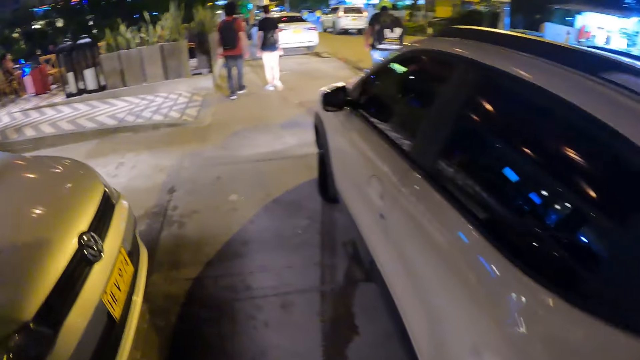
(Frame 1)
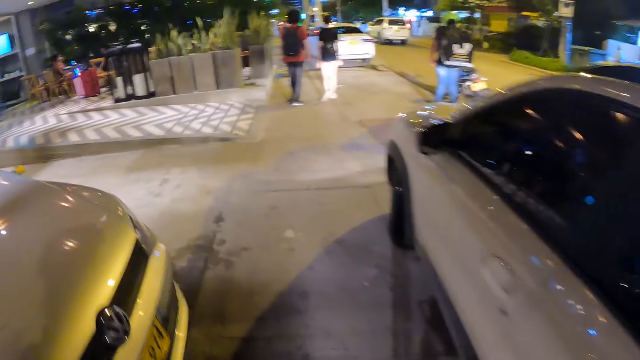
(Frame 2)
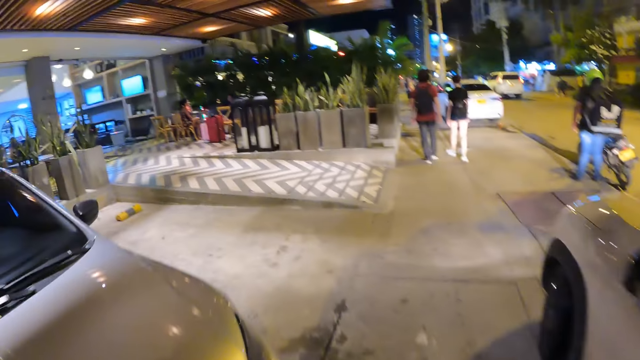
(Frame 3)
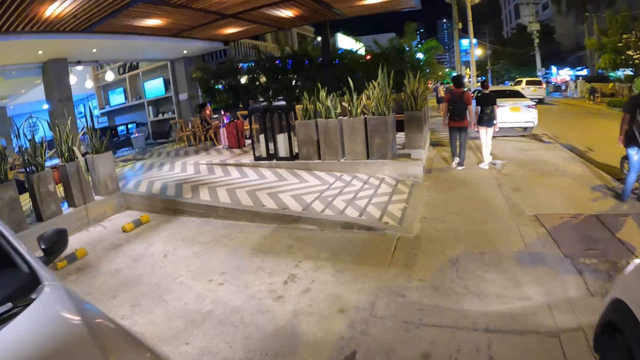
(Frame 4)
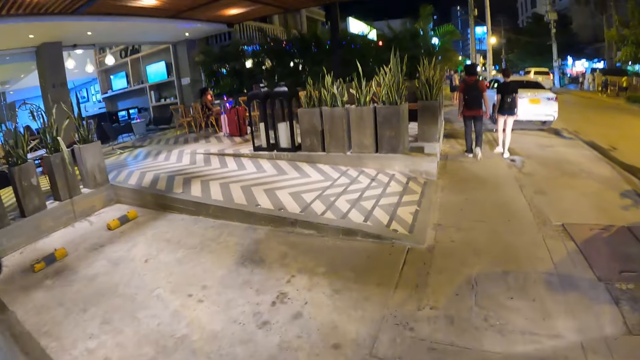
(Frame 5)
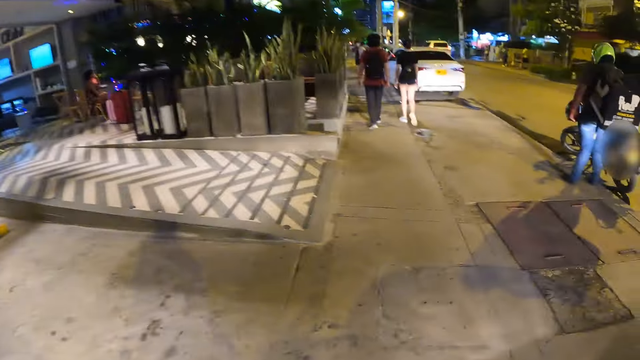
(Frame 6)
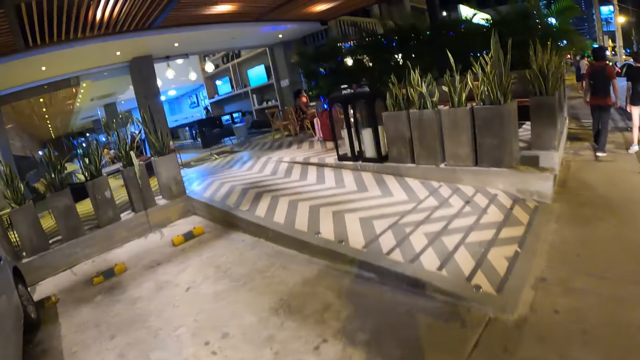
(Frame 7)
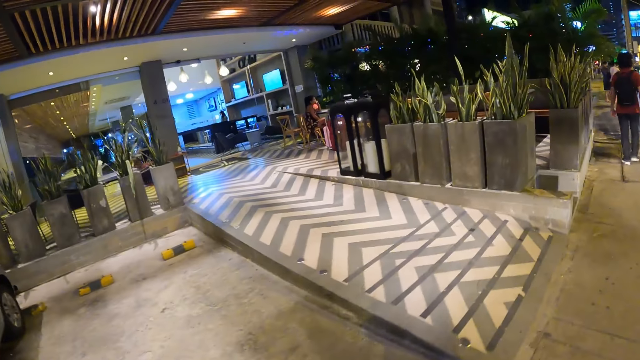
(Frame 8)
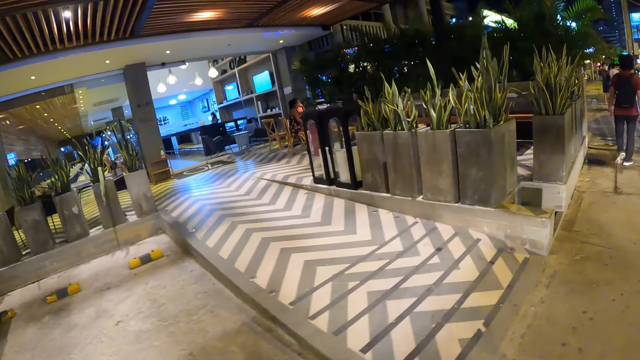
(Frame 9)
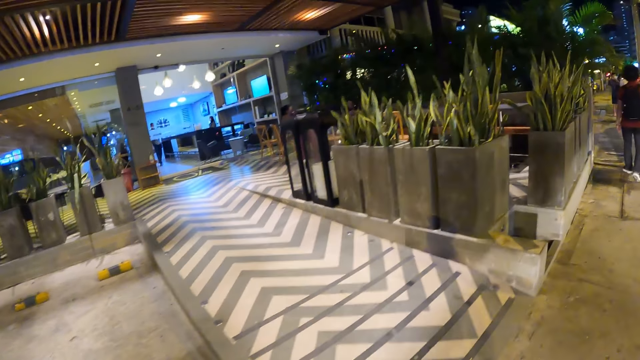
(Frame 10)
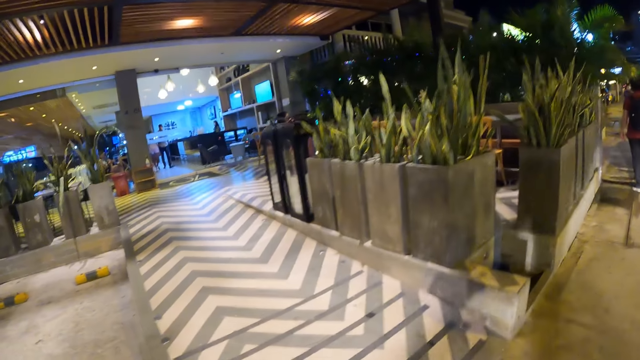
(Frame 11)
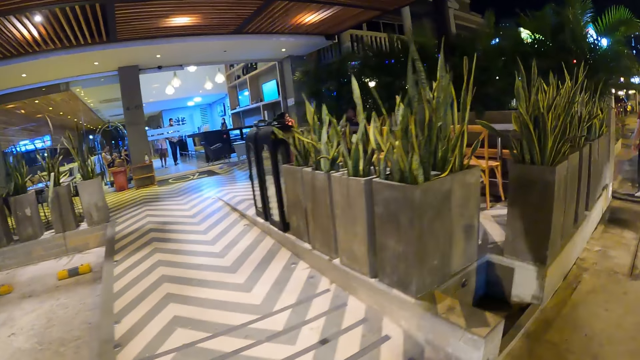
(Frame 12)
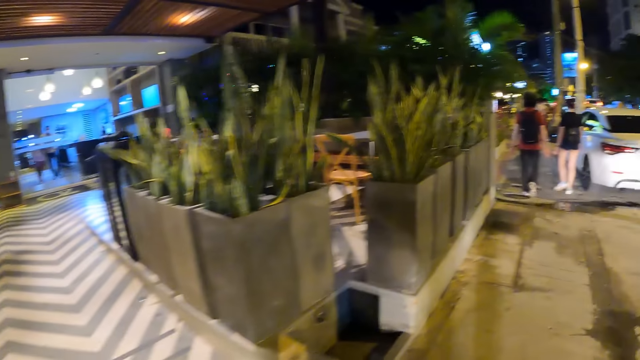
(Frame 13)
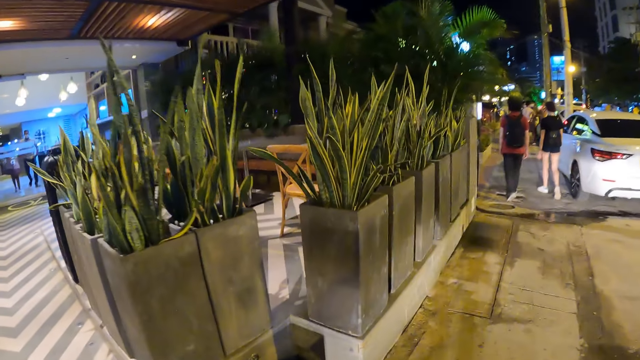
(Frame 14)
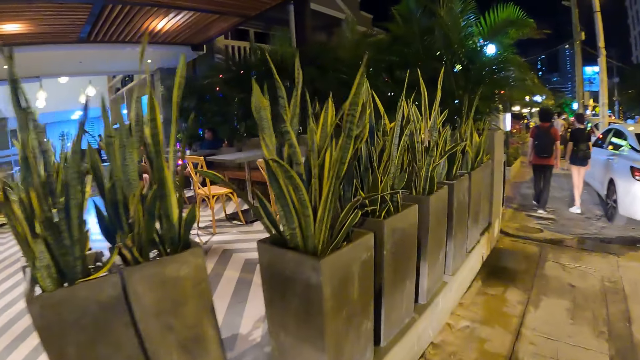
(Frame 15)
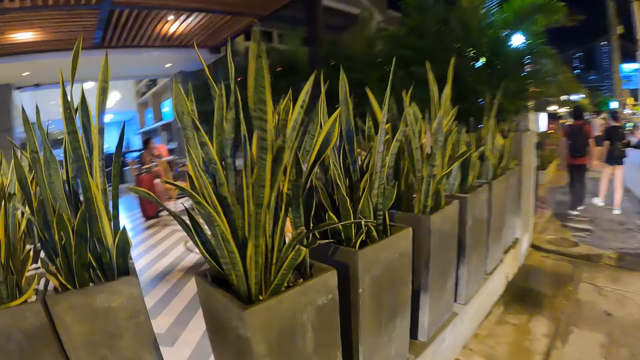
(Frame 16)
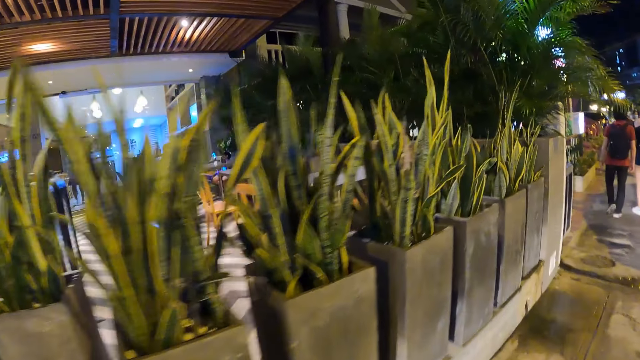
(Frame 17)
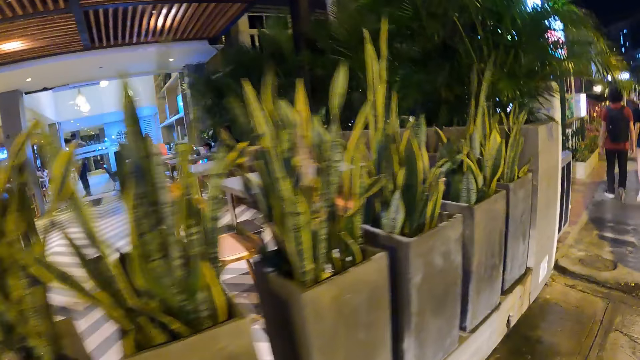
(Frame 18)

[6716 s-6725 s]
The camera wearer looks at a building.

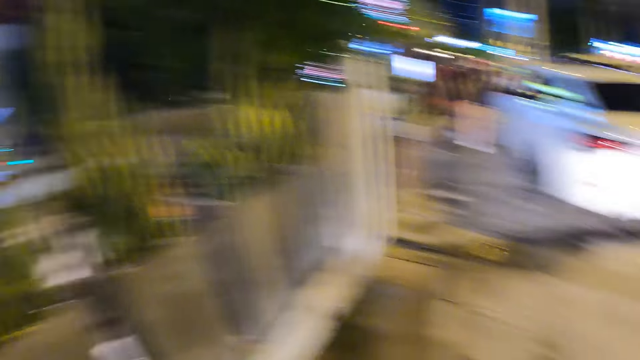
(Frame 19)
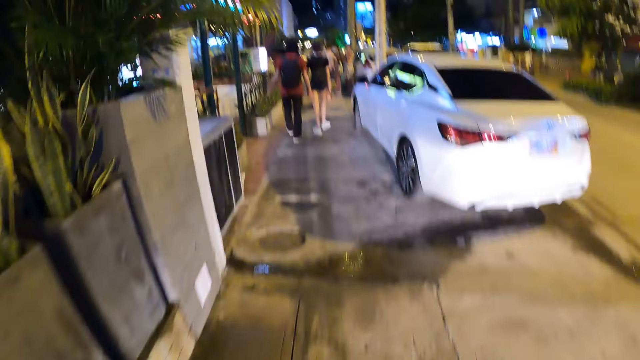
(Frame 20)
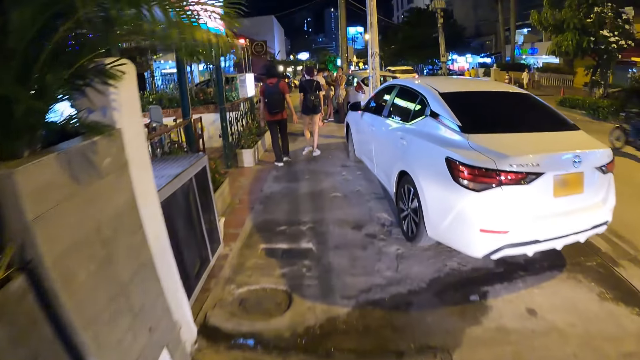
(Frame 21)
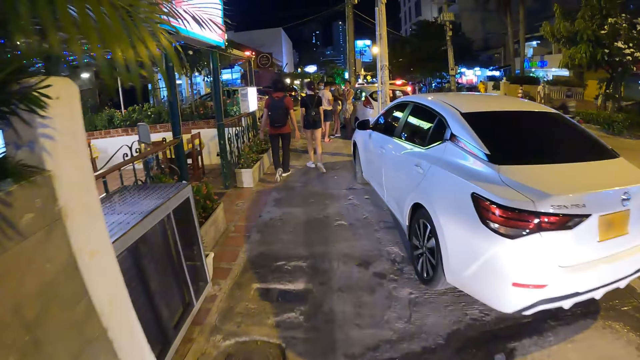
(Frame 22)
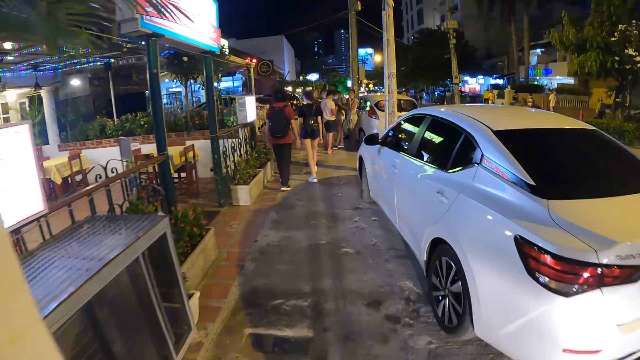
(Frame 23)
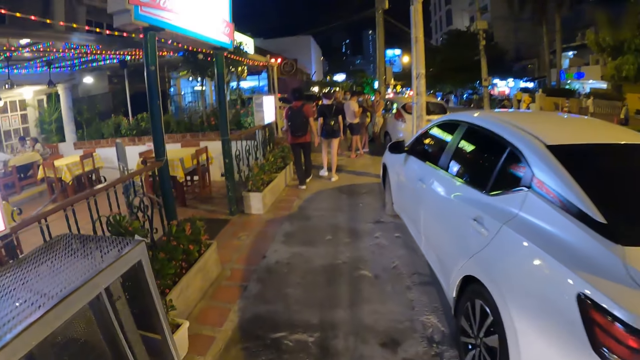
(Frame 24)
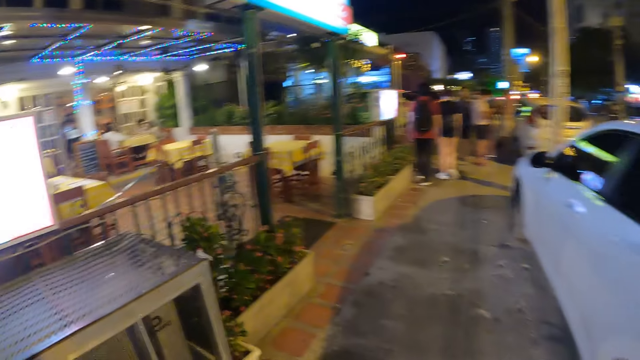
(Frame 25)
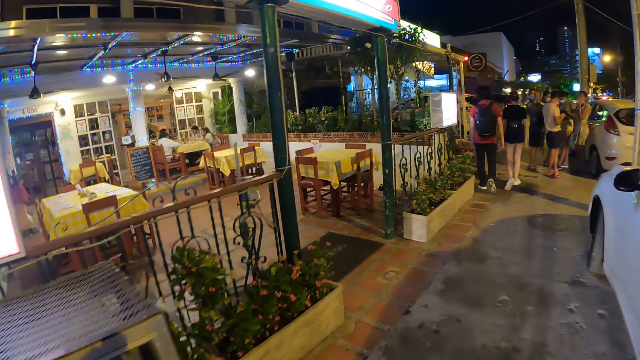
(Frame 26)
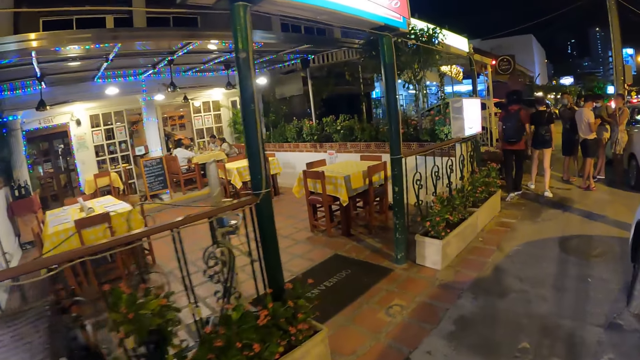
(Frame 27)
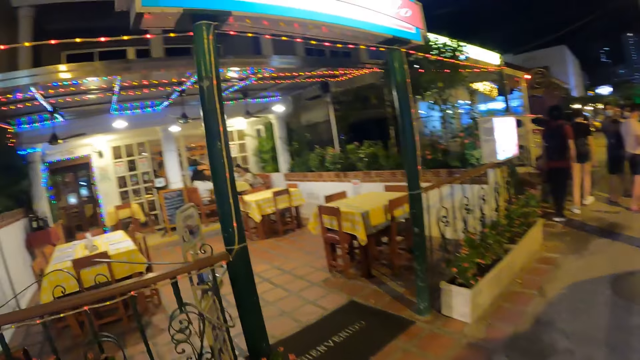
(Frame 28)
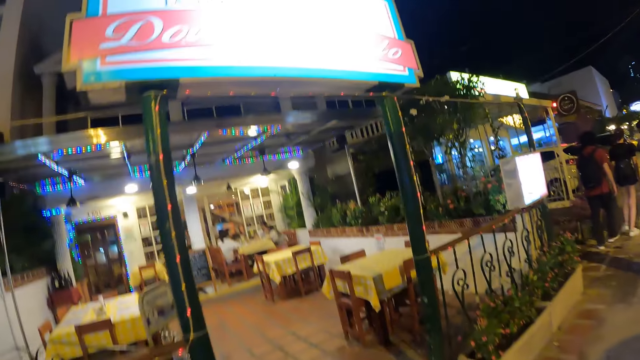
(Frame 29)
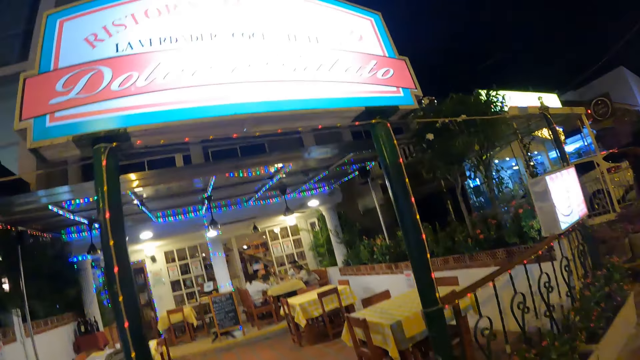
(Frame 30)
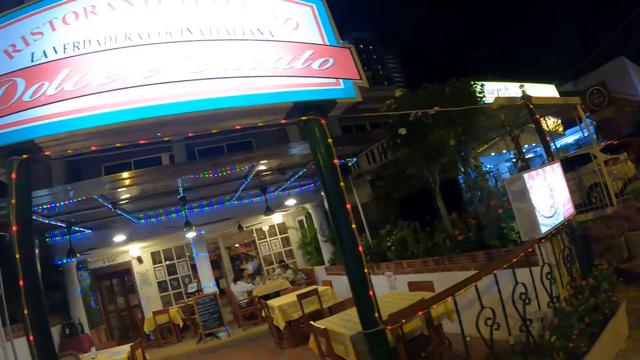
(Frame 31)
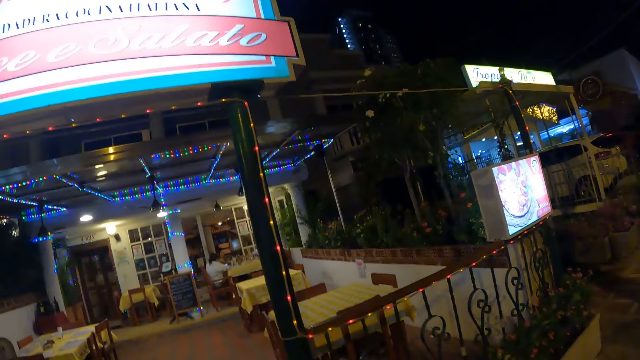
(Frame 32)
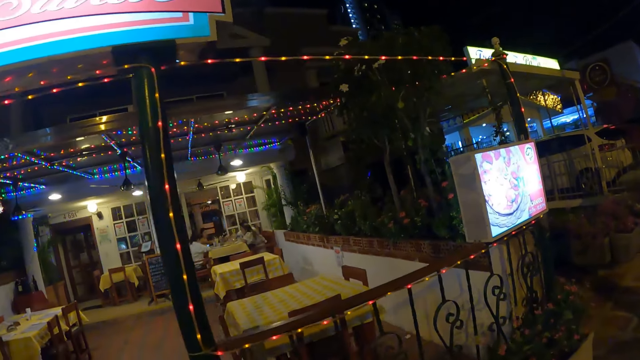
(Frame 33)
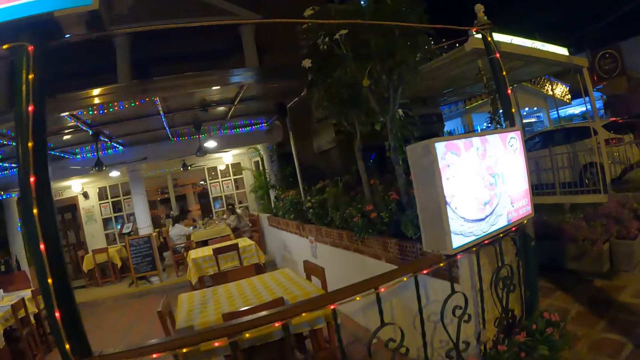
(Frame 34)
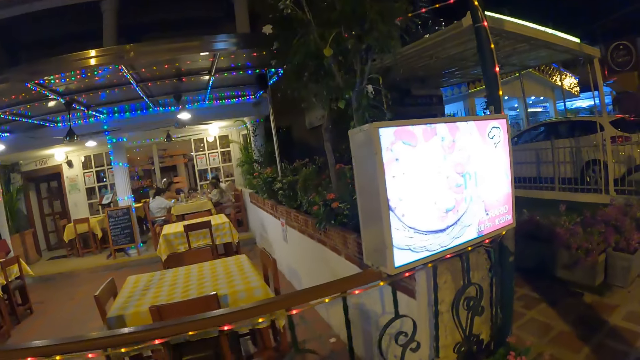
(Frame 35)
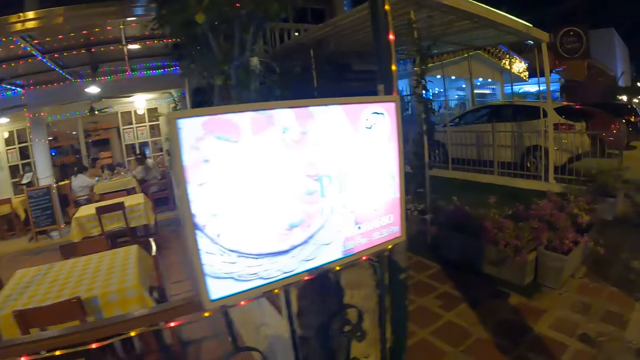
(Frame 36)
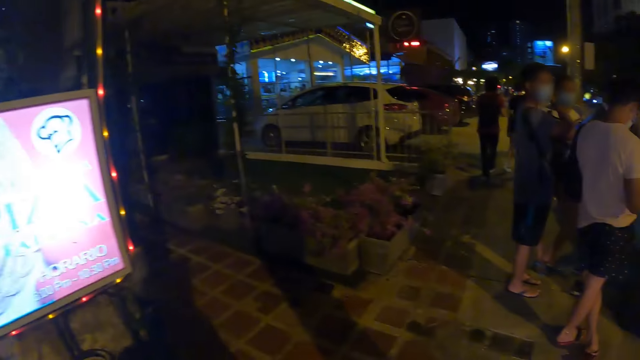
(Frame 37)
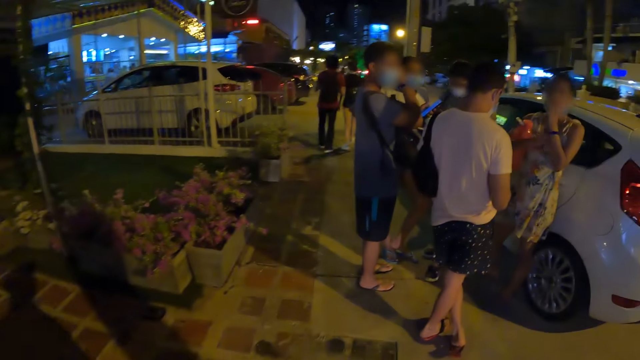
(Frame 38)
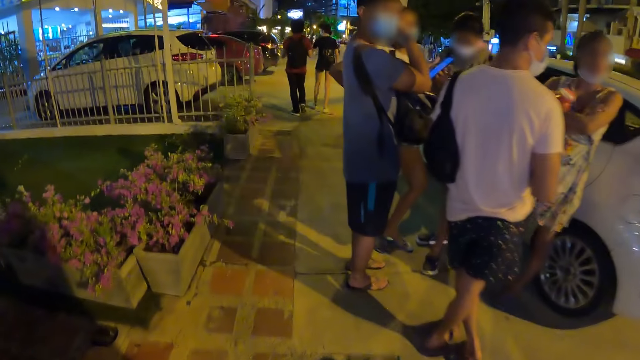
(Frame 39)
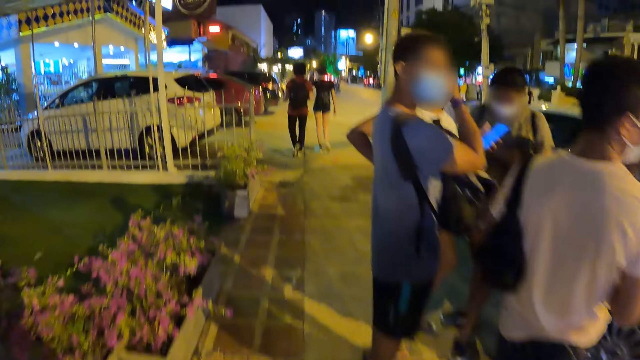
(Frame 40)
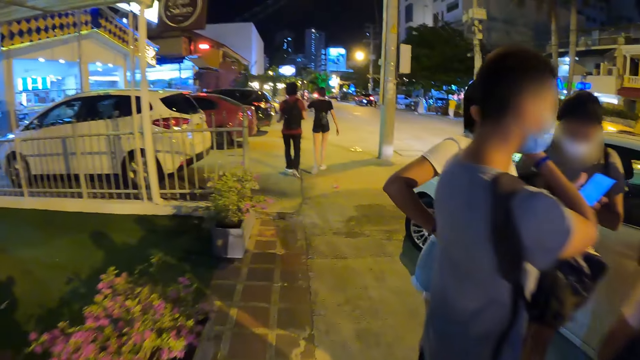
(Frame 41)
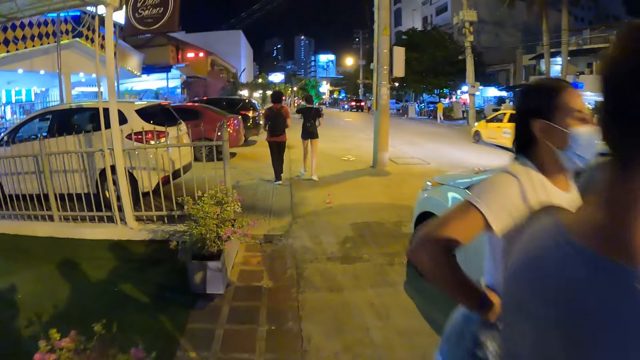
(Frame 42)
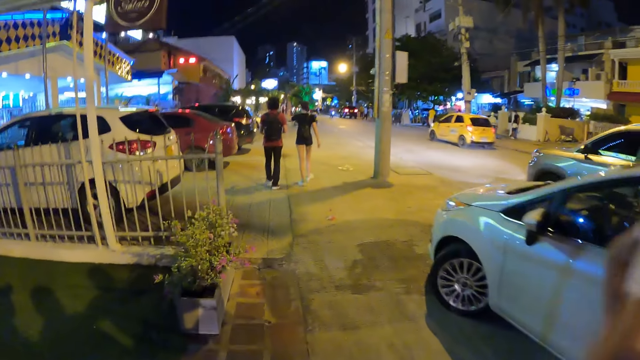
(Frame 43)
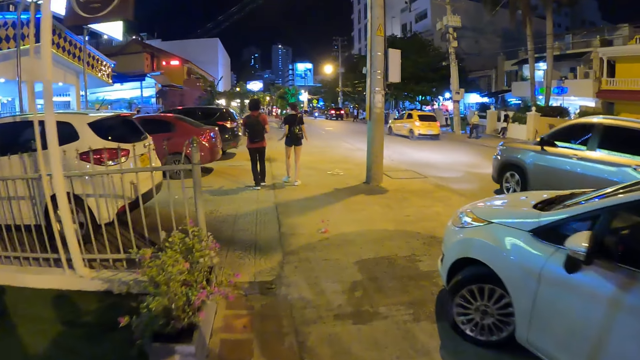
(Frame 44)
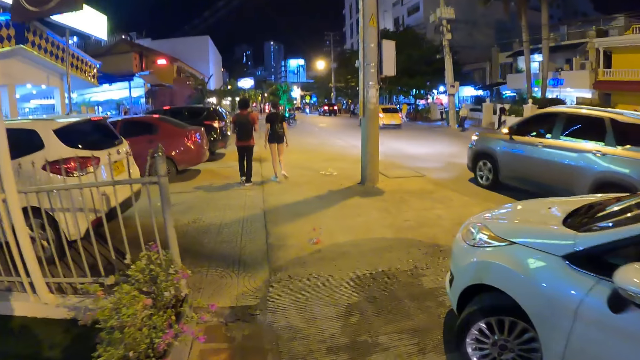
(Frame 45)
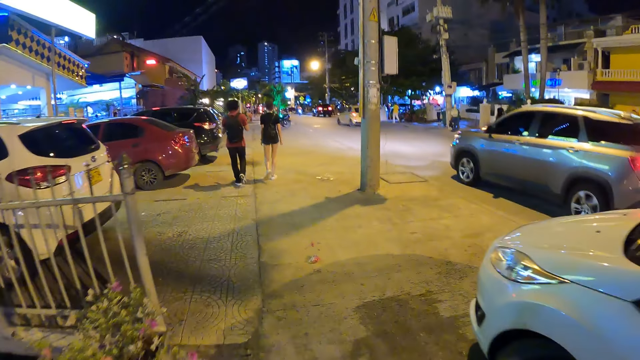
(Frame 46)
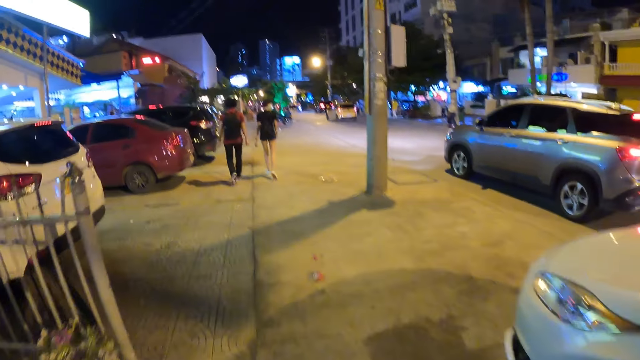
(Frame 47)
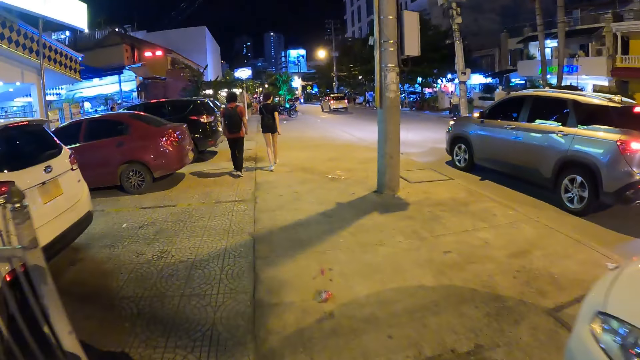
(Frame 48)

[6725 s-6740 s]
The camera wearer walks along the road. They look at a relaxation facility. They walk along the road.
